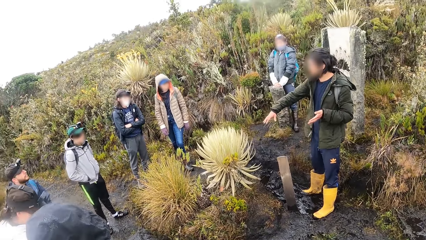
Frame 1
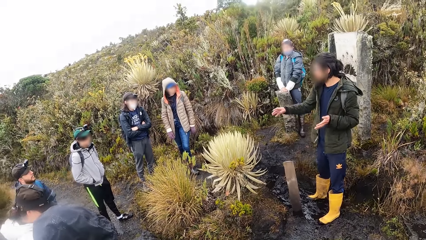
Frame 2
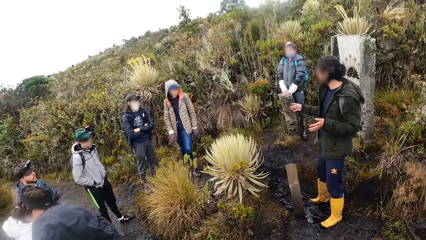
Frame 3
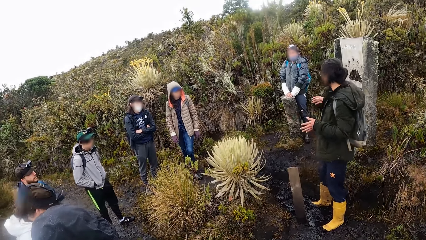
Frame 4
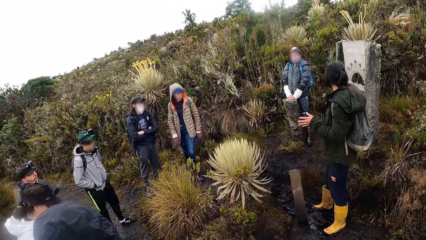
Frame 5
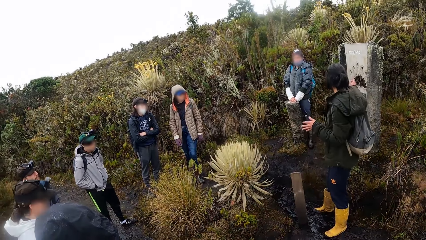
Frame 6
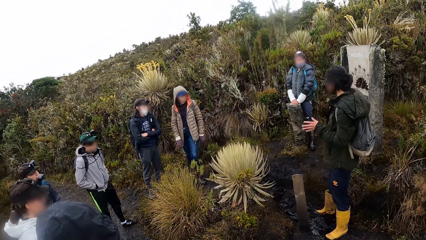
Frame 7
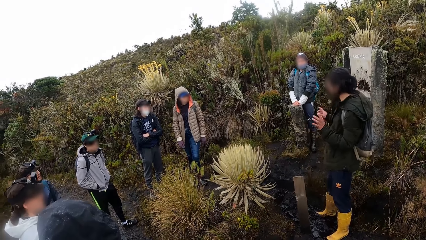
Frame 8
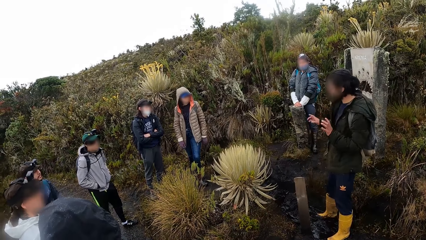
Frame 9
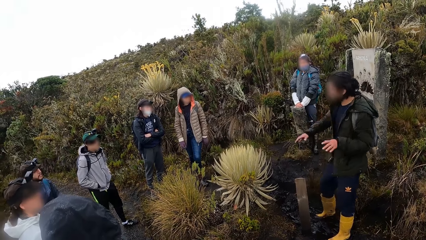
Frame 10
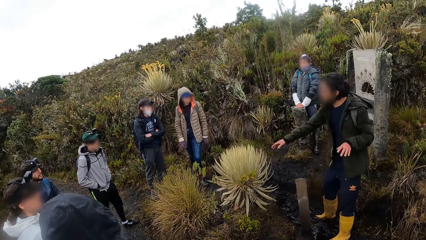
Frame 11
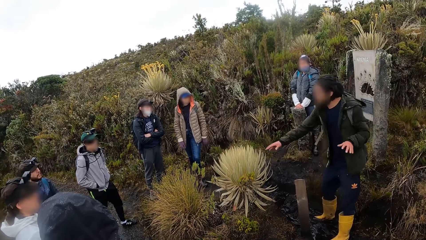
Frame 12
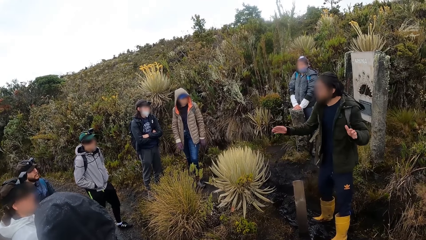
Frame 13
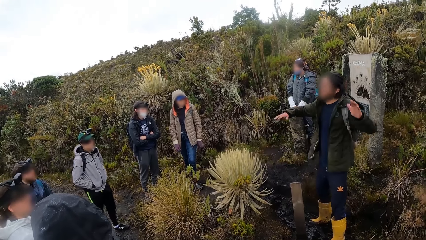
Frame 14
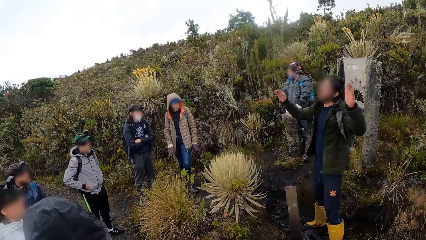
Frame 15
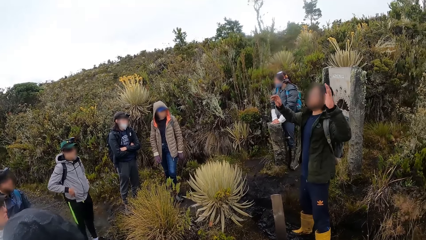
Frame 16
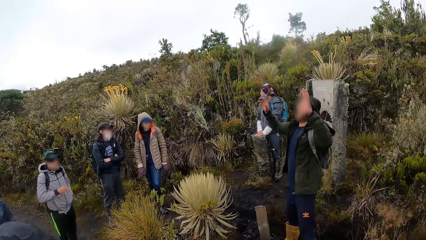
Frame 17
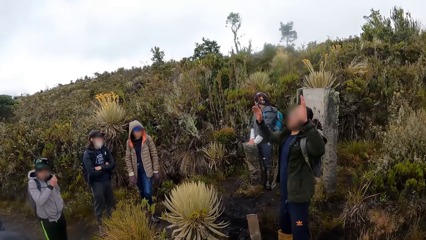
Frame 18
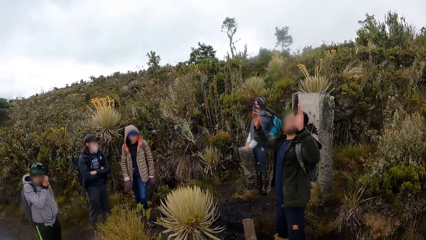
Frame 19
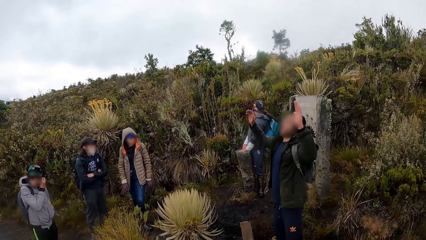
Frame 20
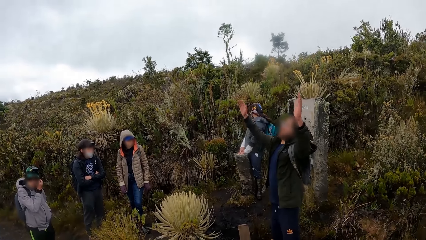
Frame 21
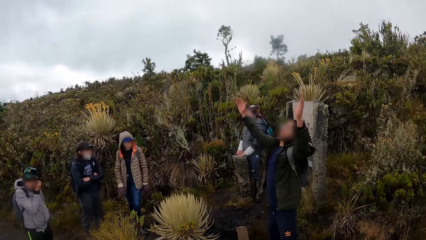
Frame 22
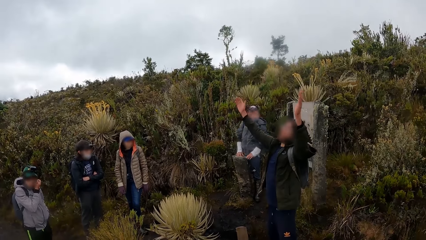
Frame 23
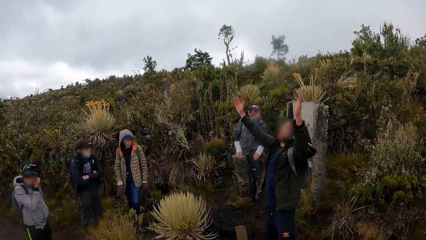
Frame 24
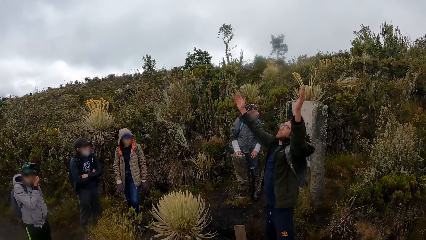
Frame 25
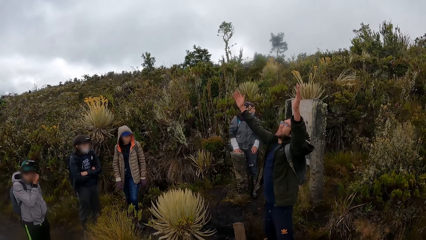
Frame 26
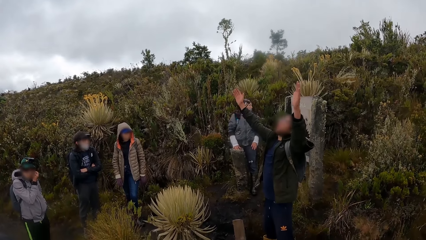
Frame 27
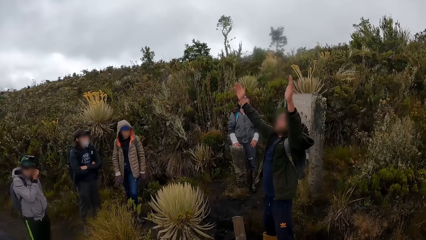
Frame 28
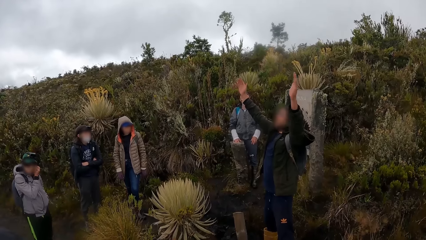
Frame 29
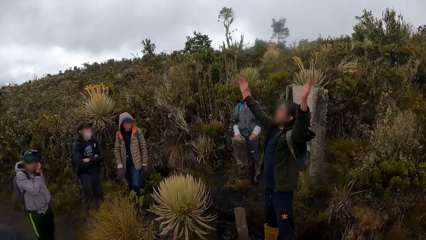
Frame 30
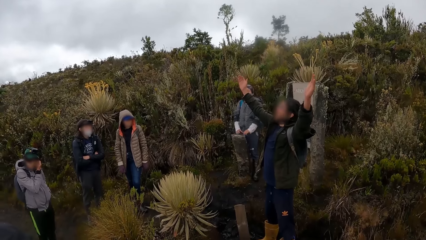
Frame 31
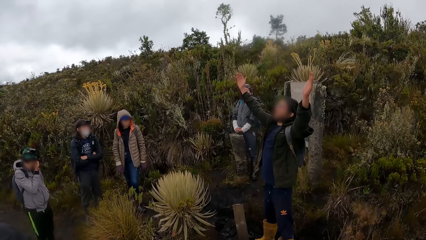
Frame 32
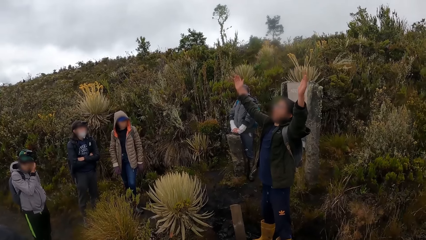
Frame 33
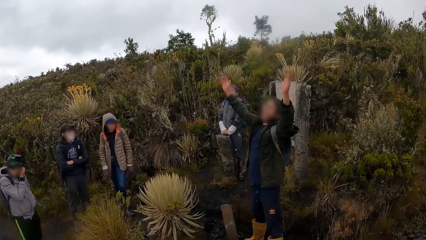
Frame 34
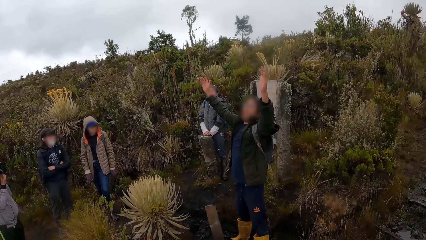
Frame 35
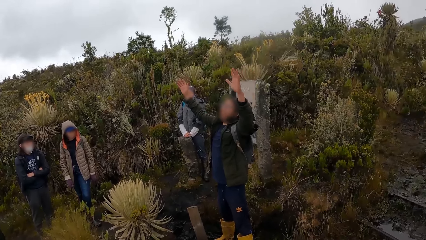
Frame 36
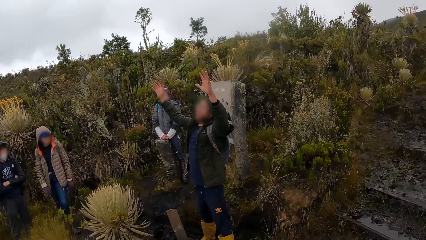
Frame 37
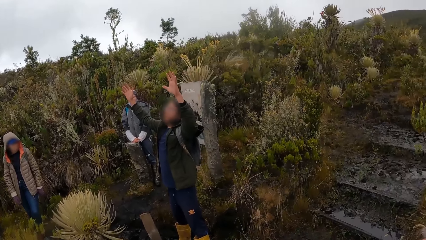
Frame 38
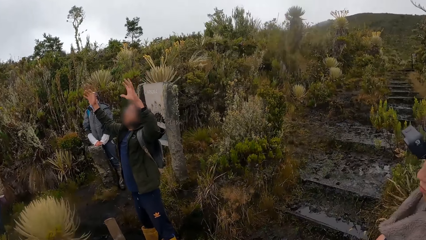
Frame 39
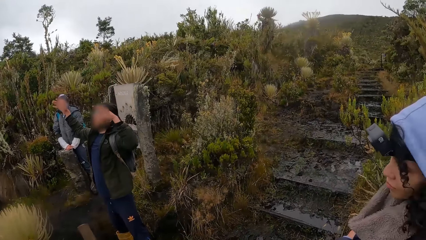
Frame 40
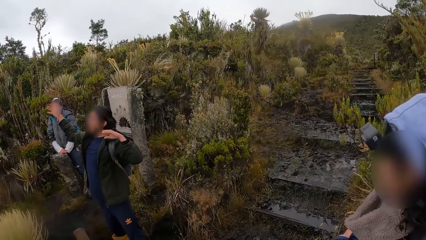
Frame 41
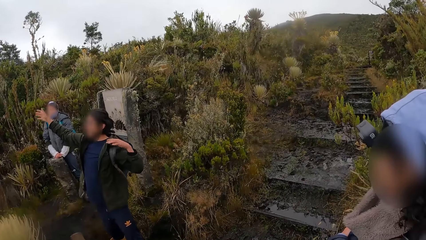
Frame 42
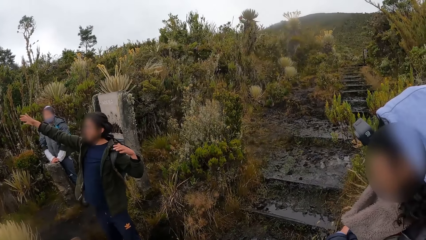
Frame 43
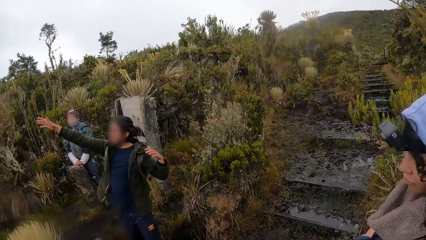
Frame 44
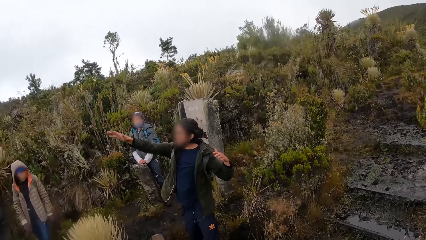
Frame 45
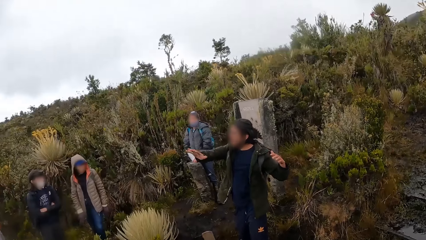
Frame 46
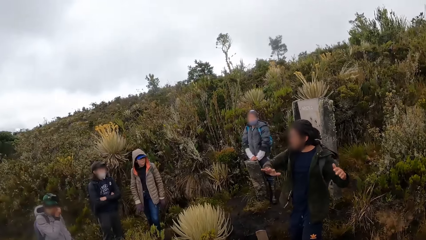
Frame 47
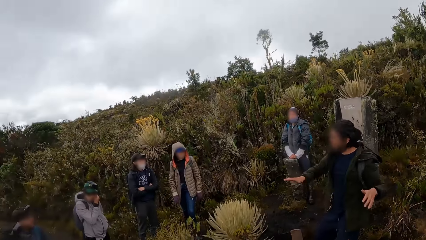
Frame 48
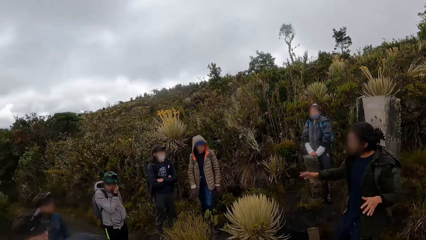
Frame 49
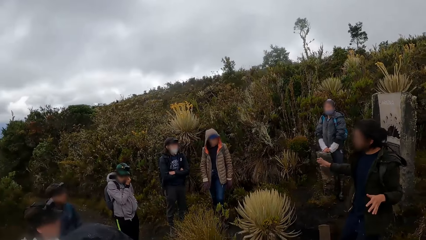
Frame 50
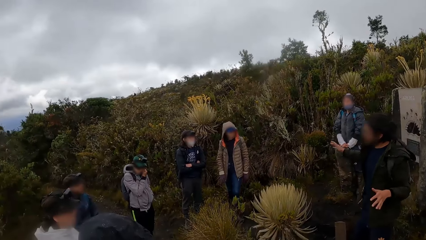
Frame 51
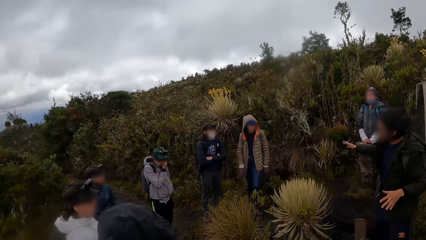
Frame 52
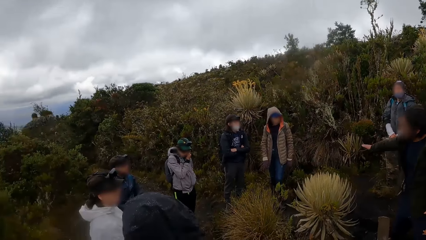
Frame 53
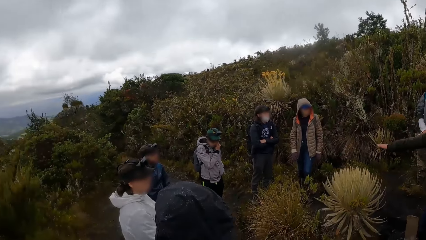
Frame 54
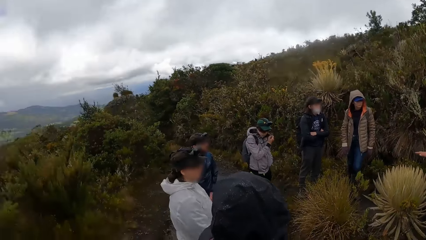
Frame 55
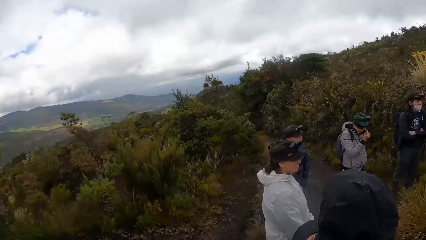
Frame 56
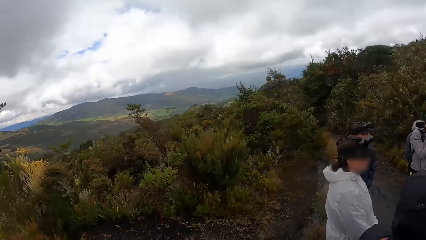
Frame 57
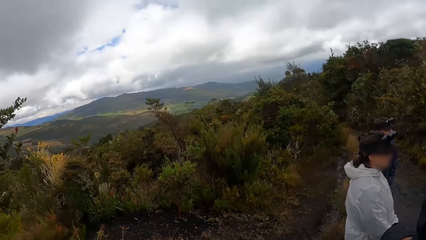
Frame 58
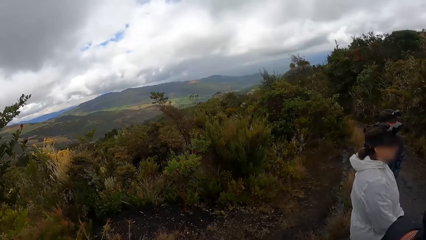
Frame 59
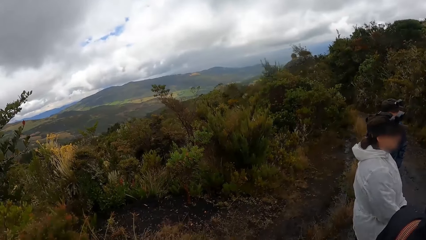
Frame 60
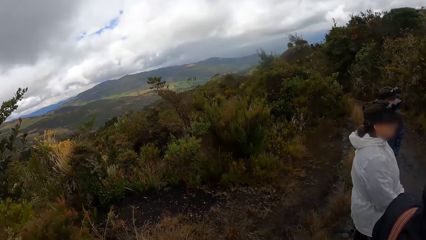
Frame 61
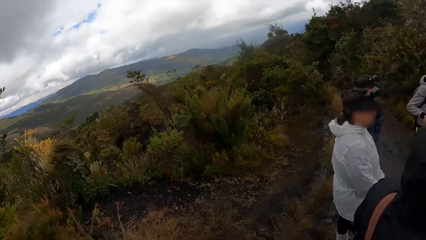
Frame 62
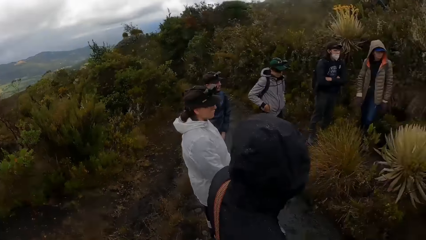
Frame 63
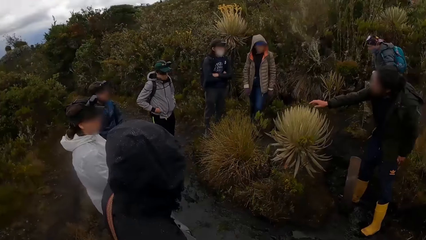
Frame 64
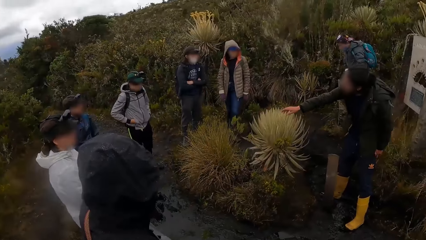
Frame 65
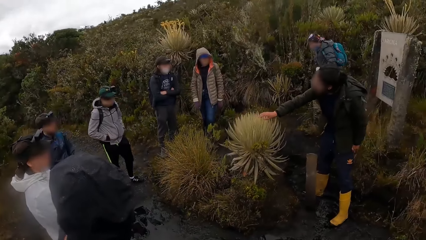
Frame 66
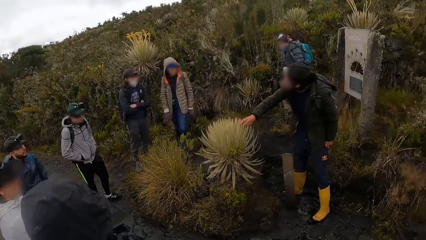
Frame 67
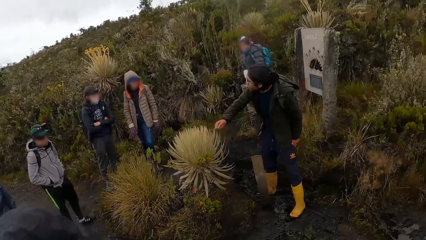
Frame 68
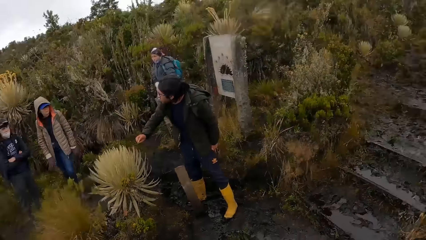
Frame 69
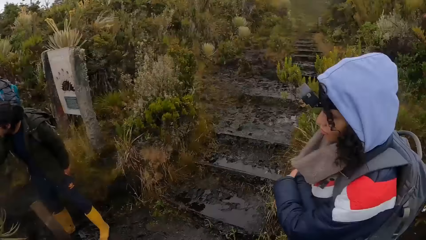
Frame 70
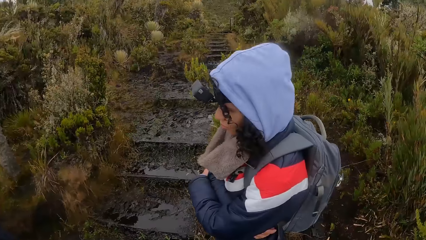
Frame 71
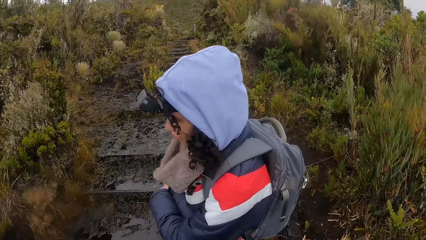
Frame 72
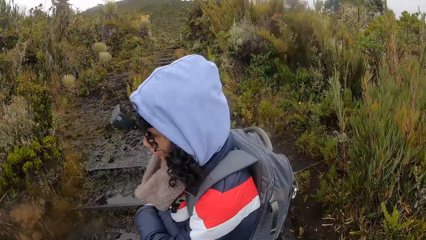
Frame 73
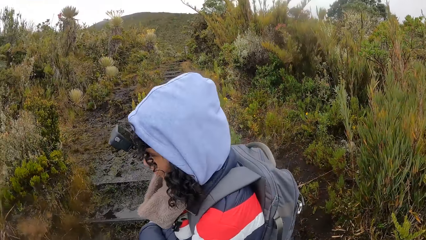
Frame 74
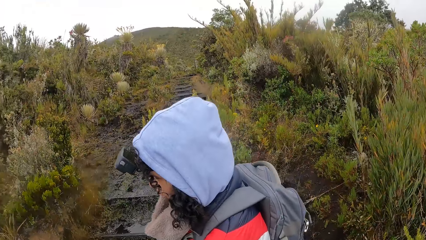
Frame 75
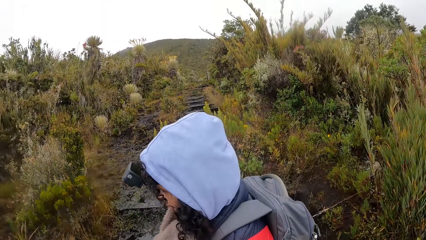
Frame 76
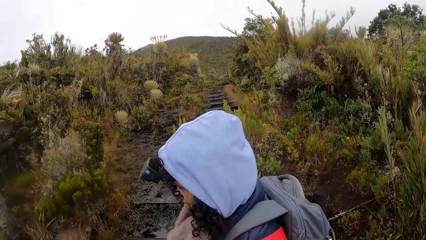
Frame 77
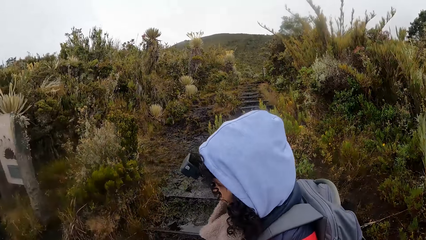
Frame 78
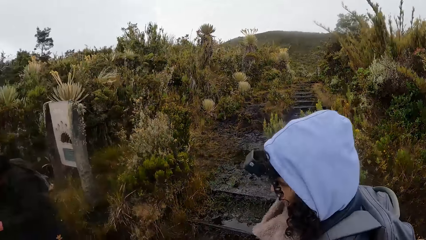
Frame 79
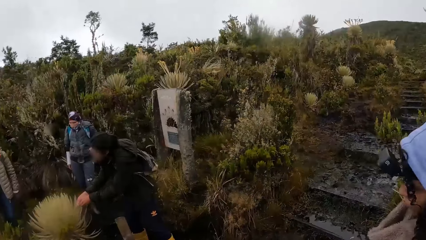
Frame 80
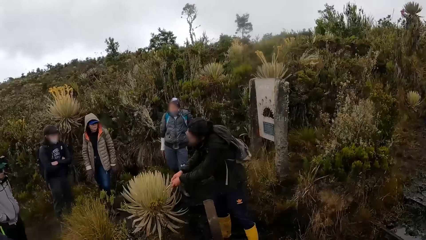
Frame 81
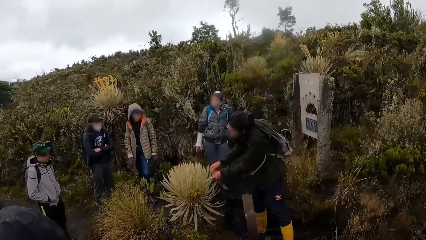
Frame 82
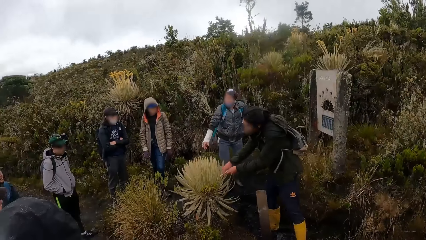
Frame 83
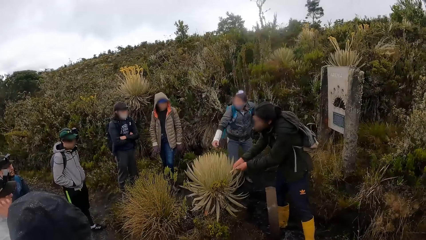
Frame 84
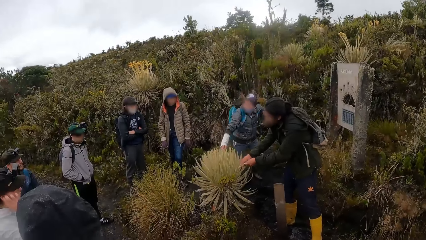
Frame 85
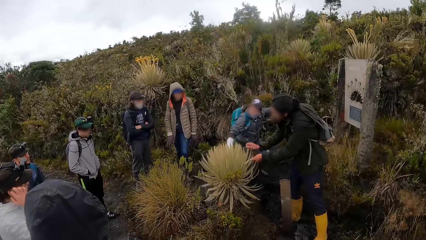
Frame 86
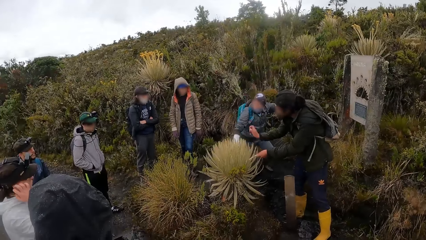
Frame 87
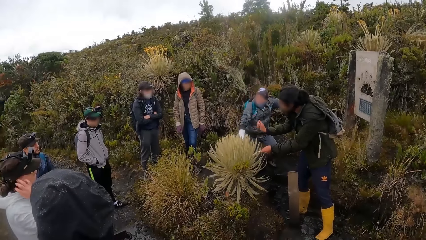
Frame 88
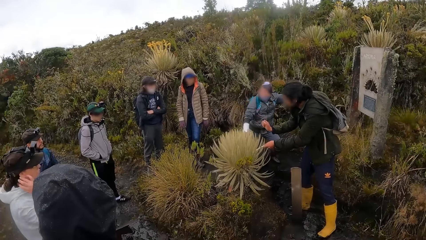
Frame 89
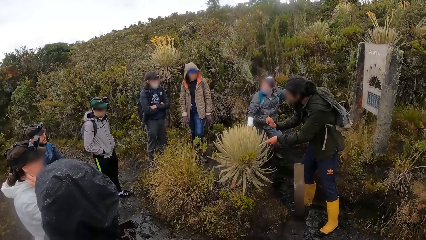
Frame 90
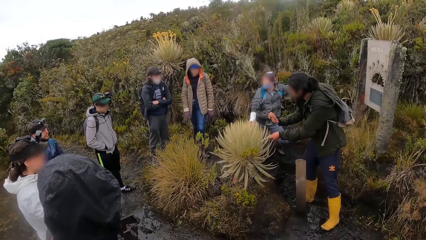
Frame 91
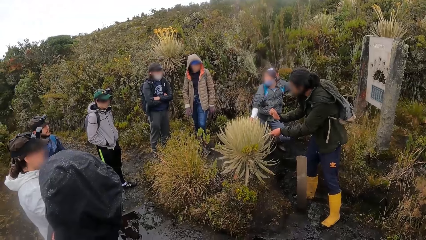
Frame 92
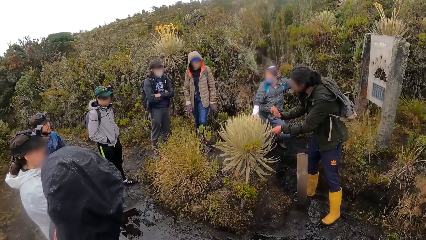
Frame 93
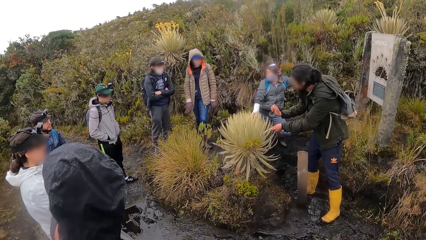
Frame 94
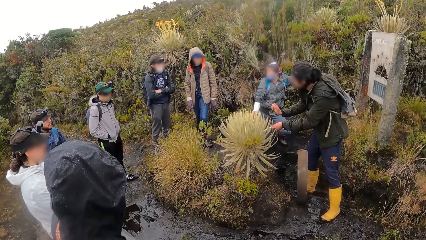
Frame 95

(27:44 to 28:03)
A woman turns around. A man uses gestures. The woman looks around. The man touches a plant in the forest with his hands. The woman moves around. Another man touches the plant in the forest with his right hand. The woman touches the plant.
